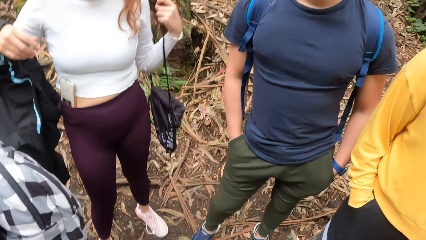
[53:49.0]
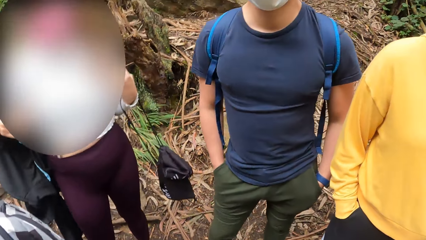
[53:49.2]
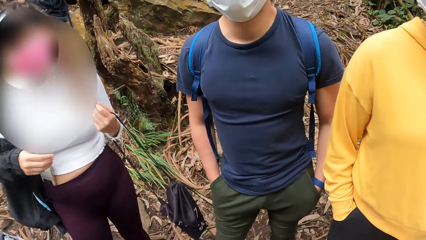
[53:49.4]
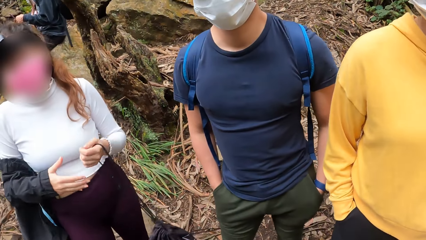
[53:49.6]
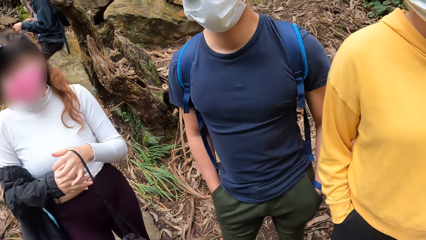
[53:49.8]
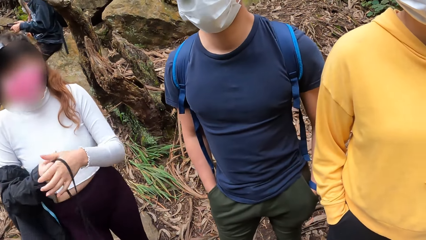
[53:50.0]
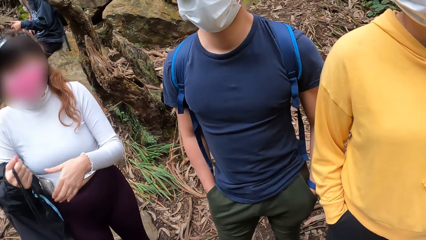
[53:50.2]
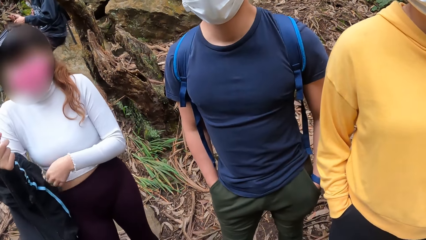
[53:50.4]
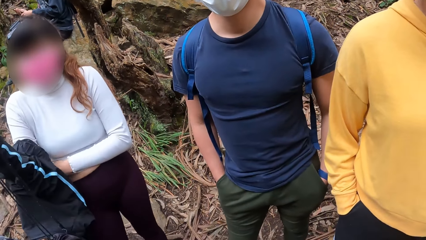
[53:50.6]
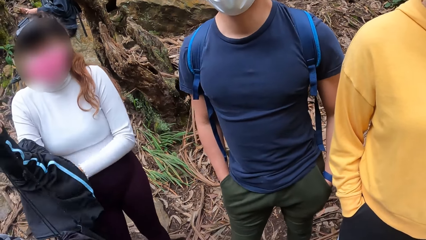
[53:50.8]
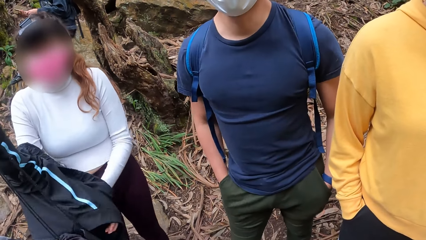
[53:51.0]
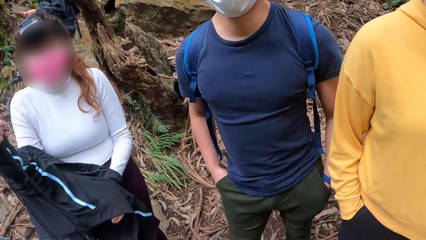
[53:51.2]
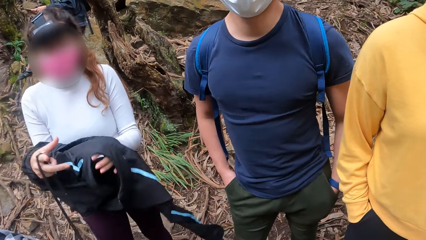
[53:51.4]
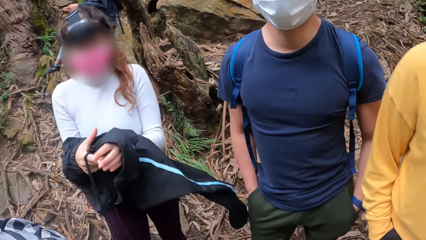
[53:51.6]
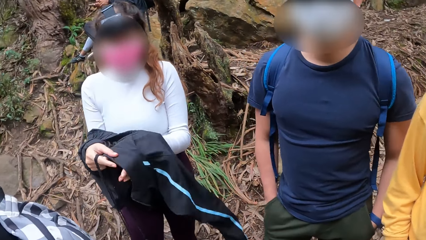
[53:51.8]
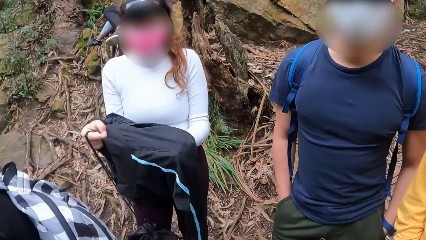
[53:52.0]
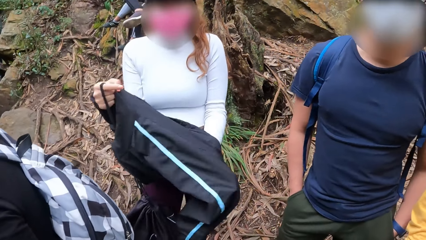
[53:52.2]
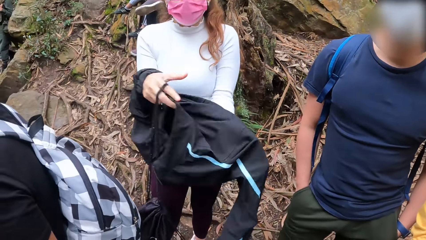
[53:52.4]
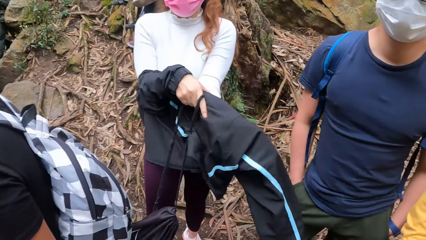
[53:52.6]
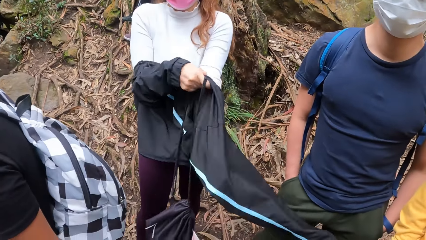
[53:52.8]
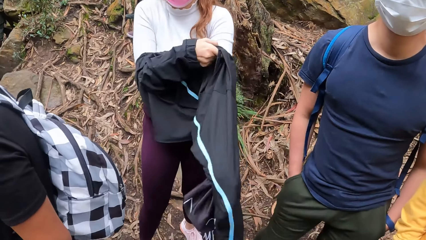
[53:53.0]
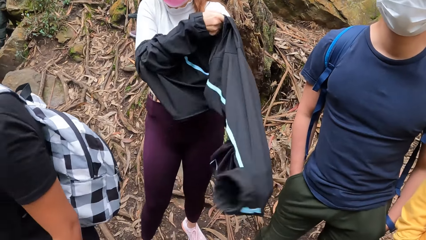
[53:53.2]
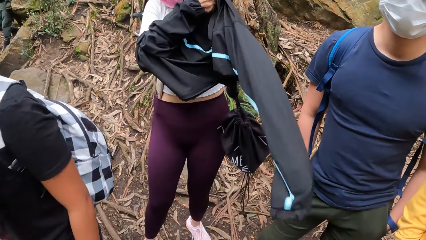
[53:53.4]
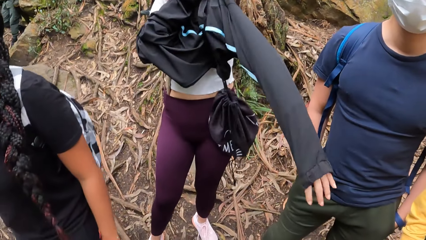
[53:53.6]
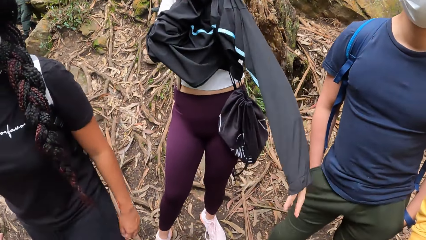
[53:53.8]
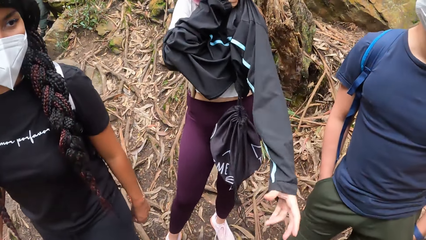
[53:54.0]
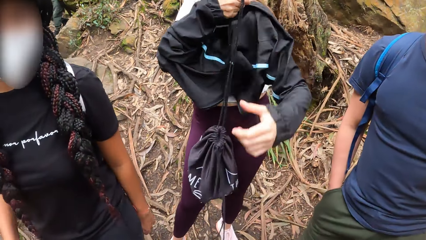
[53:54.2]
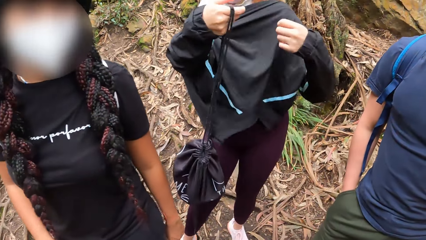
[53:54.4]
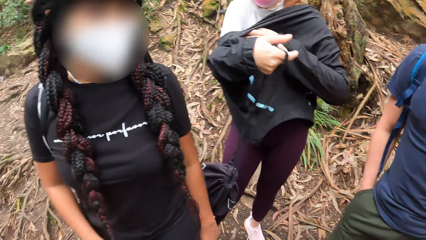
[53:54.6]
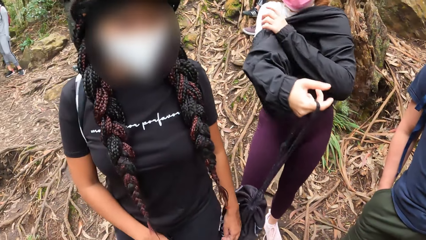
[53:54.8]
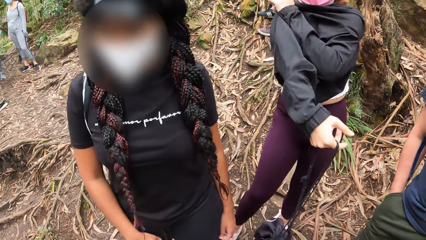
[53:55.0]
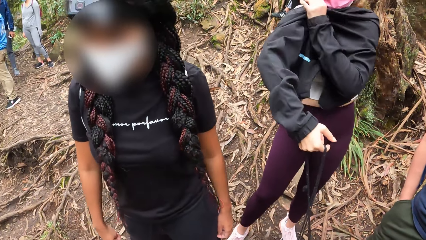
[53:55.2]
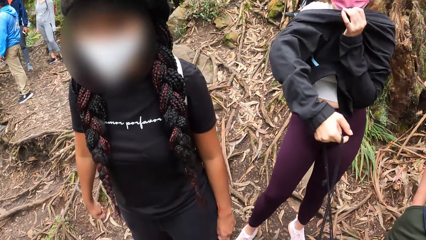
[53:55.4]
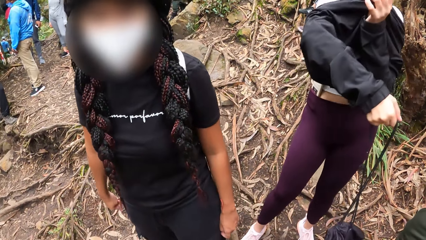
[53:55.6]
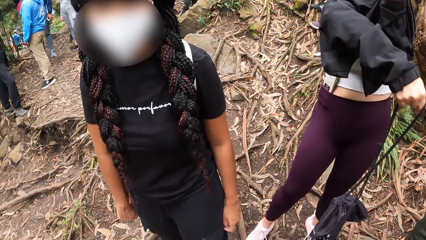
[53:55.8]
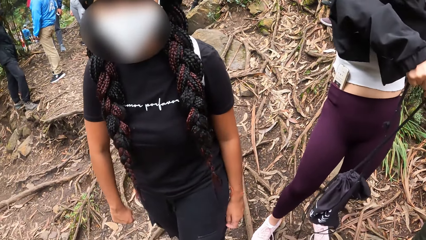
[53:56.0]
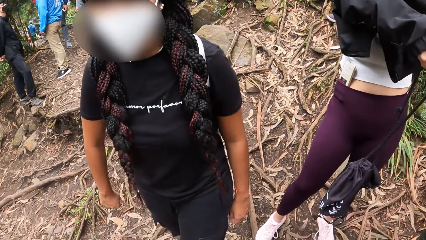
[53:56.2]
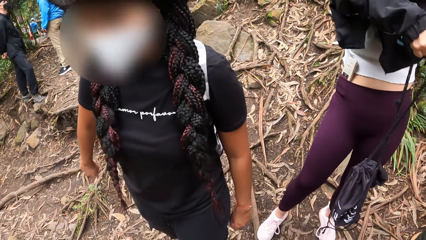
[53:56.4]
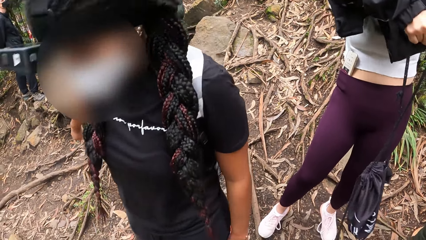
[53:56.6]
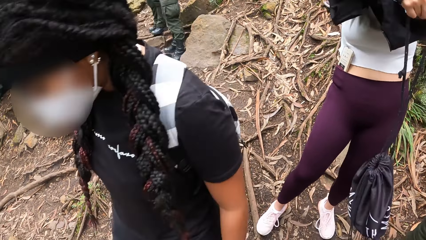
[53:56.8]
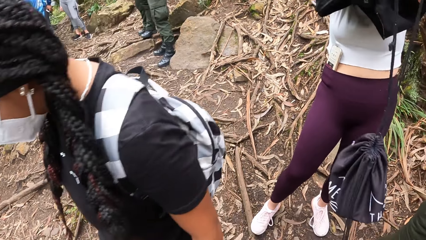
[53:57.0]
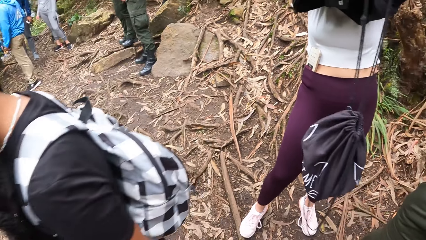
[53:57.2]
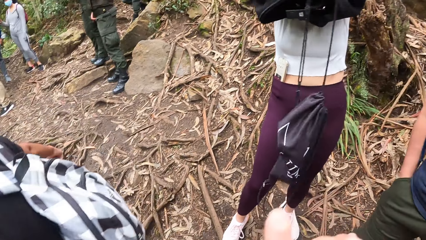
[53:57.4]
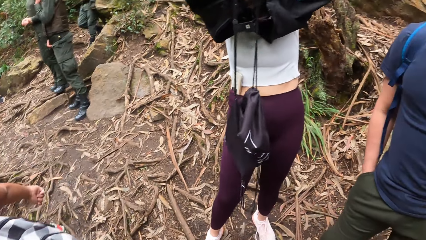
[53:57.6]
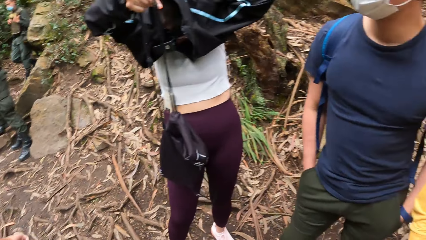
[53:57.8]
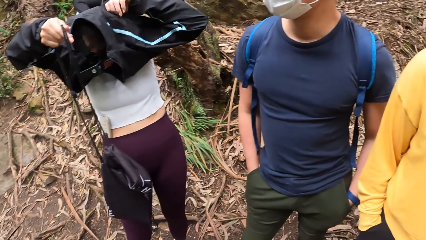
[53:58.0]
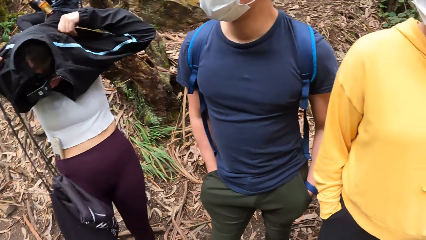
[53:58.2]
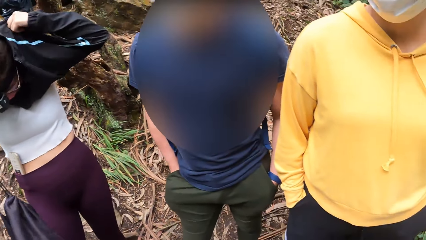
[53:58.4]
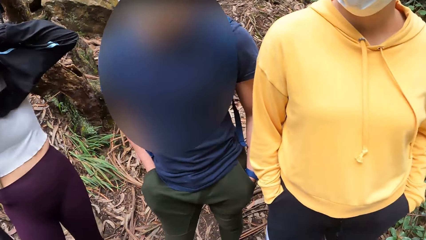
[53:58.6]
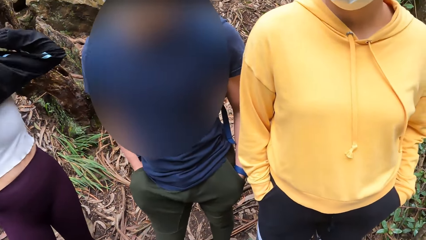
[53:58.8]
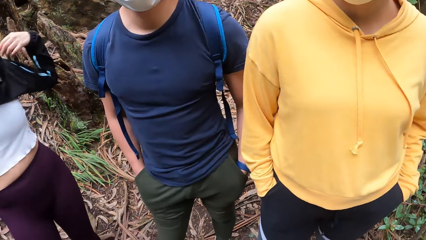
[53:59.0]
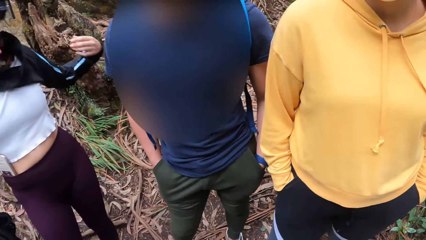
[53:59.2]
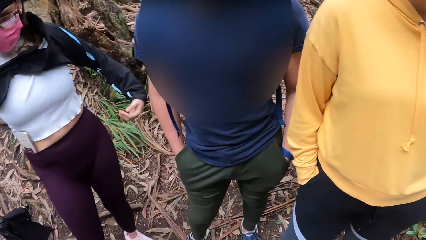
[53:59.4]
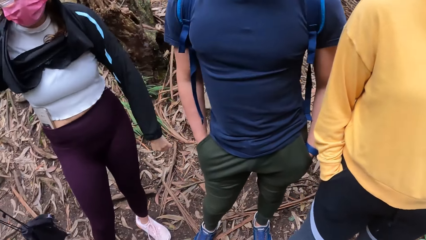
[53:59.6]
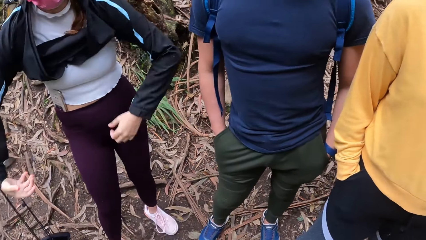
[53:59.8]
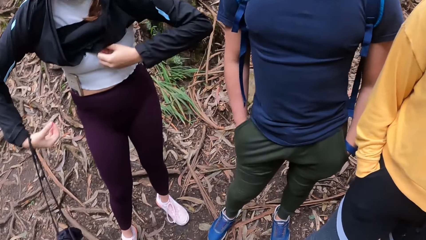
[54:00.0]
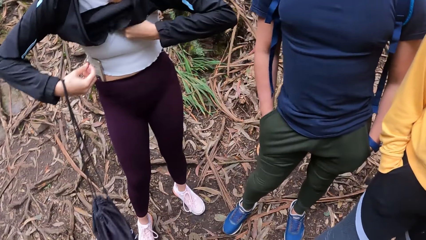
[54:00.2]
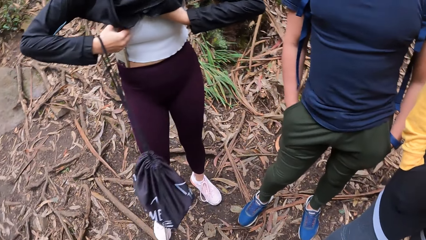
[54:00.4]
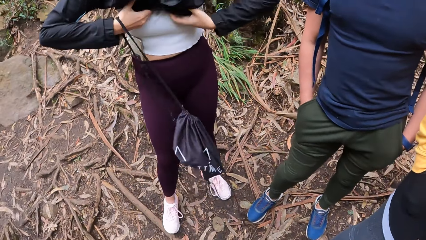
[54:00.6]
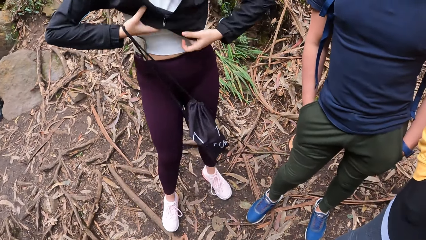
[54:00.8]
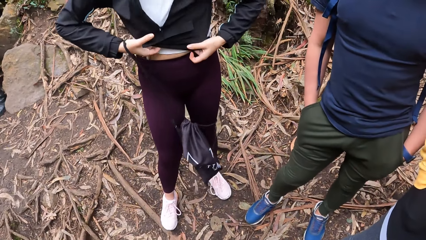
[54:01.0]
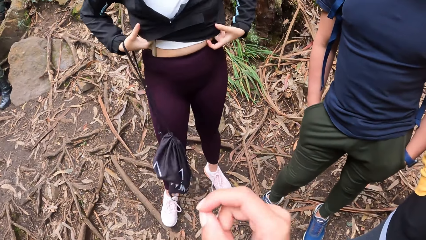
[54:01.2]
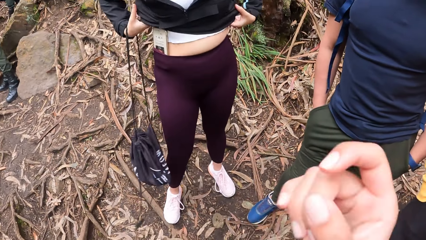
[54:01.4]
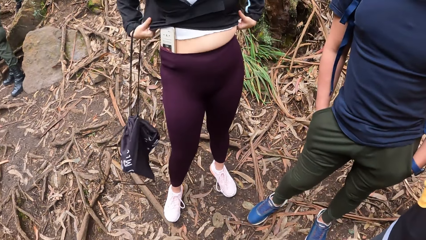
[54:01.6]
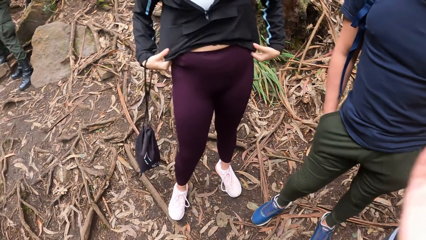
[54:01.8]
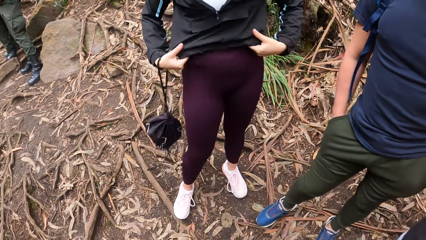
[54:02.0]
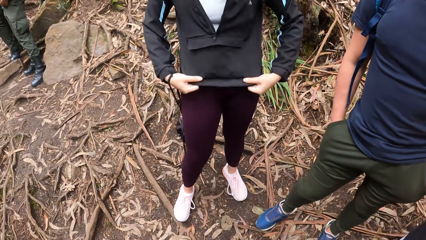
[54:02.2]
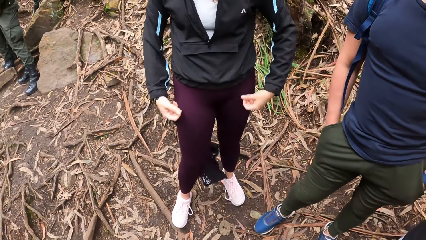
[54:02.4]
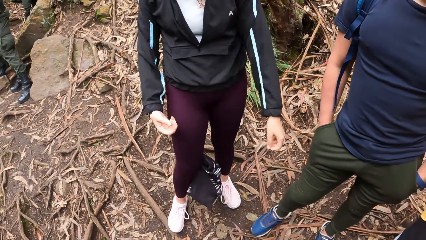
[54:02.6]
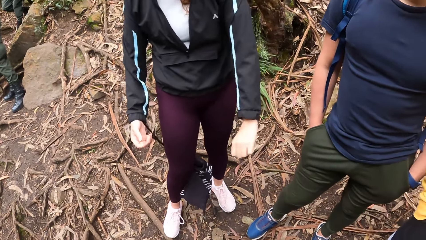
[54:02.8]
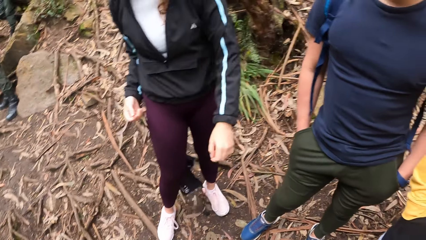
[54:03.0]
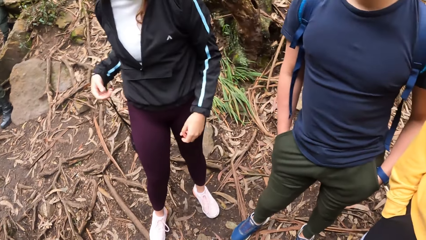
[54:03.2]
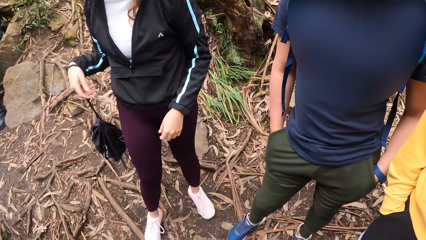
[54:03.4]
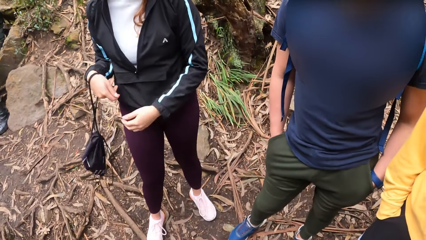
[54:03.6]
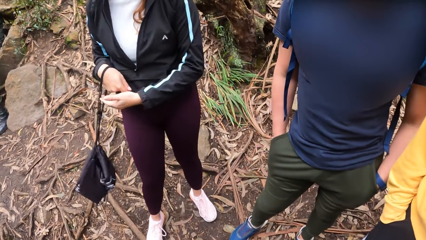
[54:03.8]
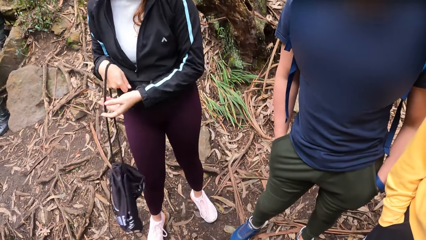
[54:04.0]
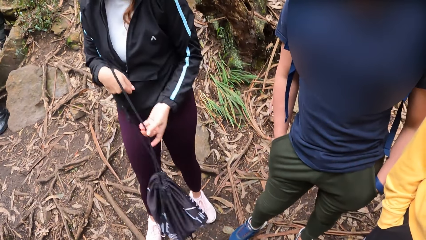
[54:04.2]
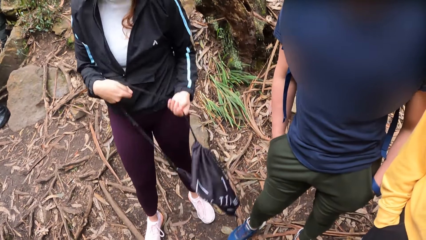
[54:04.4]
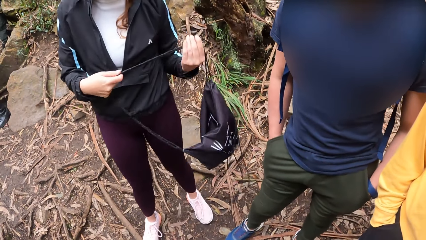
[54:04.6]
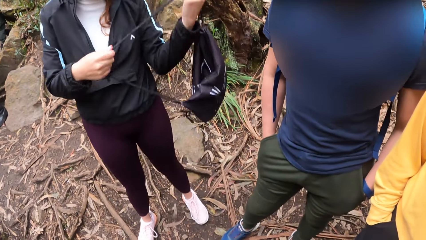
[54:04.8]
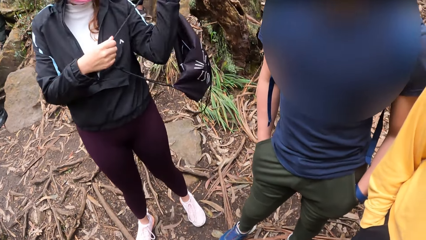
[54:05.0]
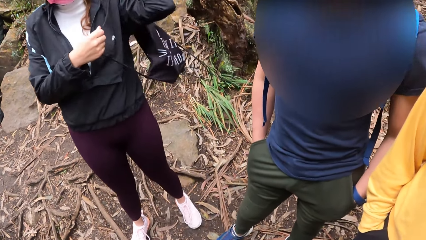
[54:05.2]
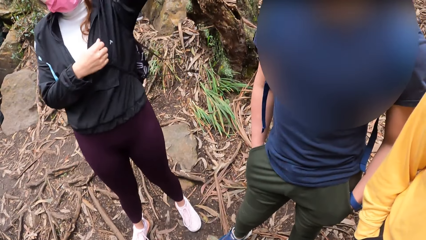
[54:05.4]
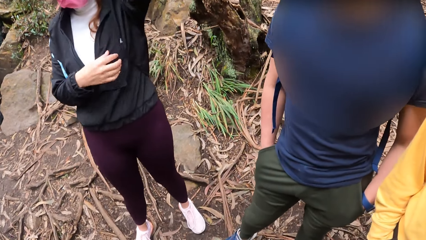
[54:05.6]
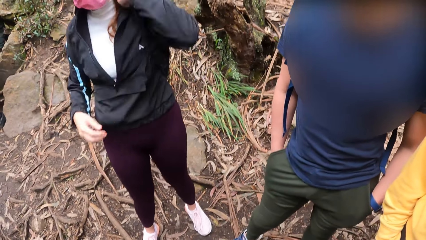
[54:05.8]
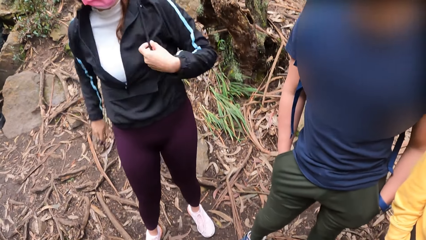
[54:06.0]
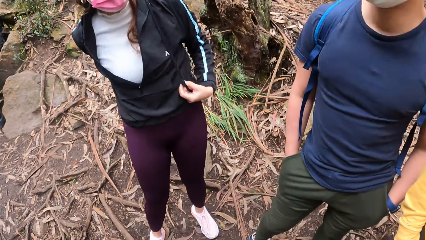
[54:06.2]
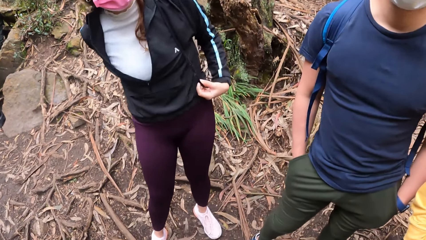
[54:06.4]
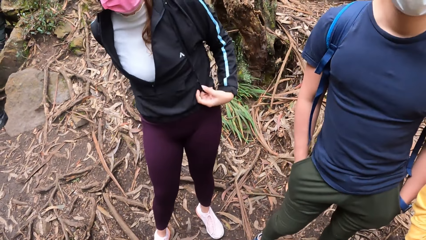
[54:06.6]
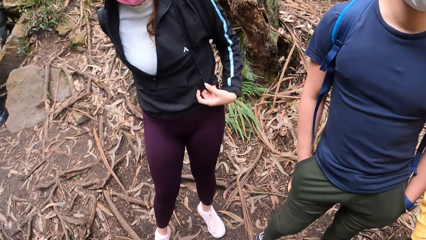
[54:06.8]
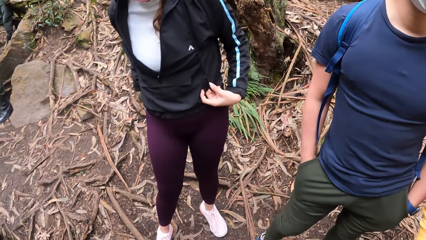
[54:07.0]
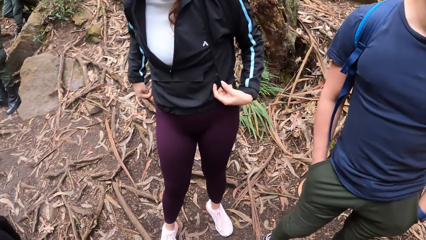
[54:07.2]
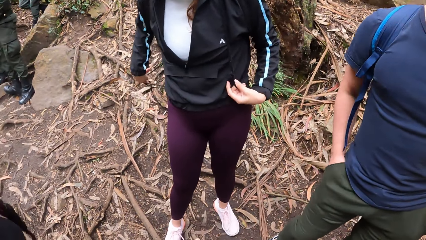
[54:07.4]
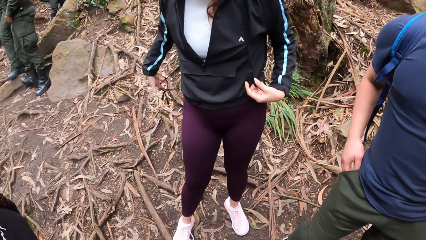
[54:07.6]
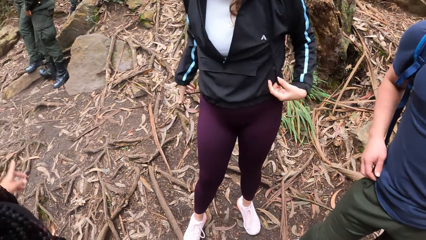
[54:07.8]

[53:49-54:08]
A woman removes the bag from the back. The woman holds the bag with her left hand. The woman wears the sweatshirt or sweater on her body. Another woman interacts with the camera wearer, a third woman, the first woman and a man. A person walks around. The first woman wears the sweater. The person walks around. The first woman wears the sweater. The first woman pulls the sweater. The camera wearer moves their hands. The first woman adjusts the sweater. The first woman wears the bag in her left hand on her back.
